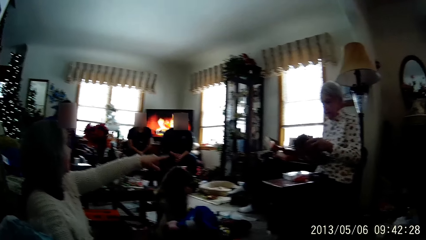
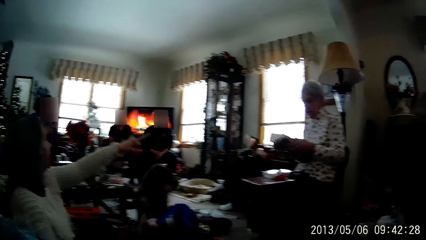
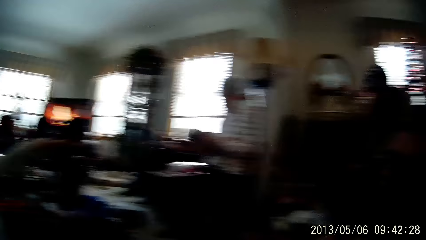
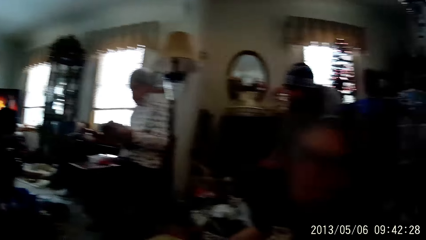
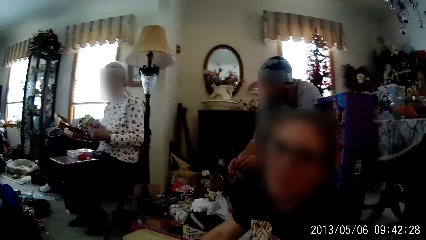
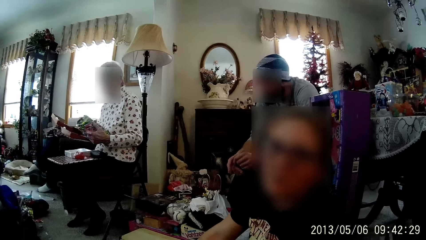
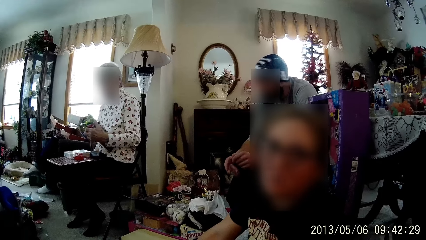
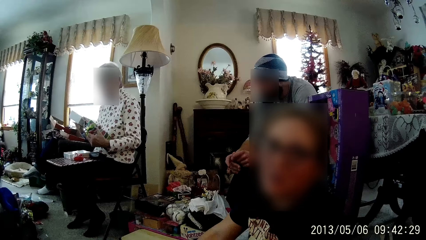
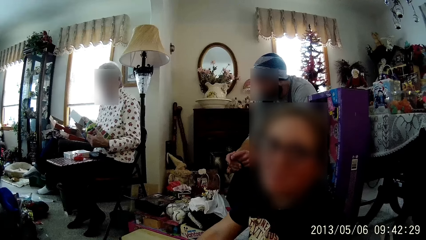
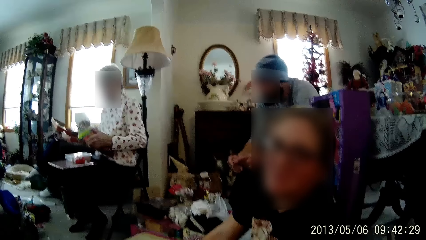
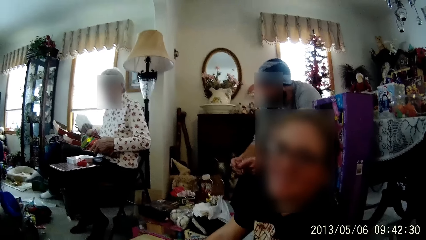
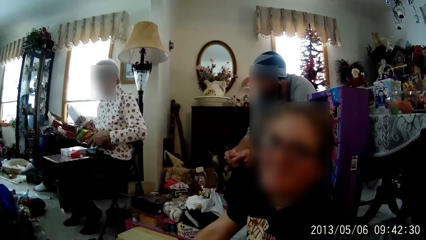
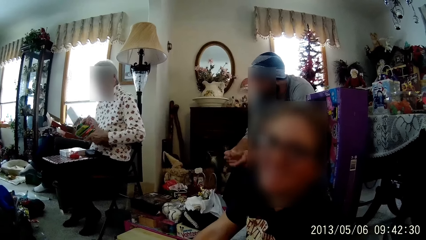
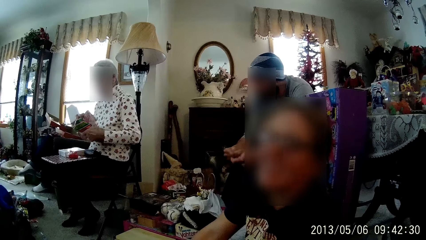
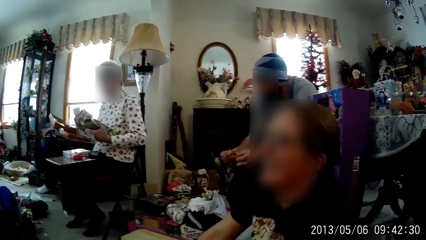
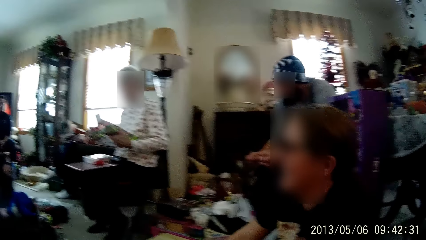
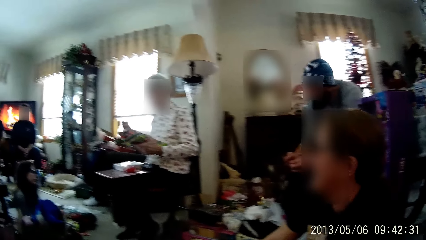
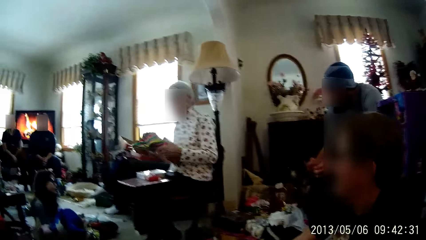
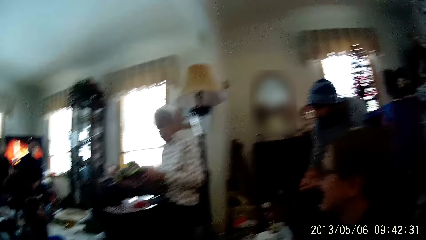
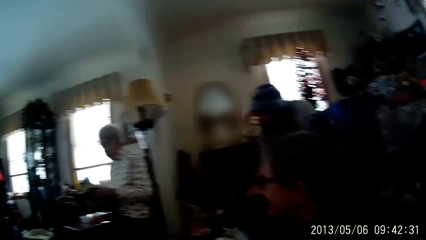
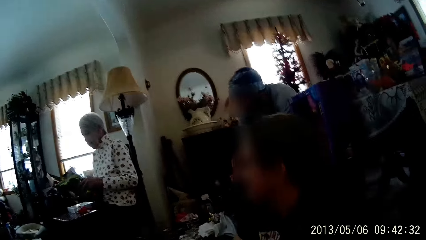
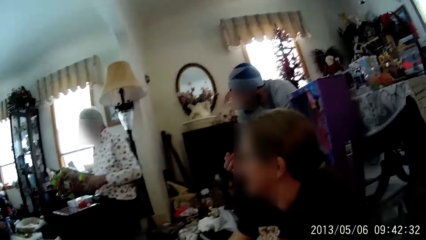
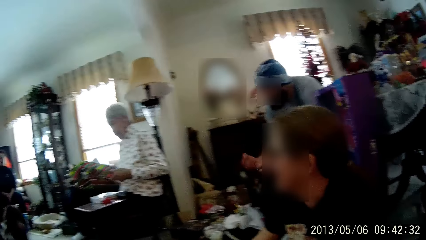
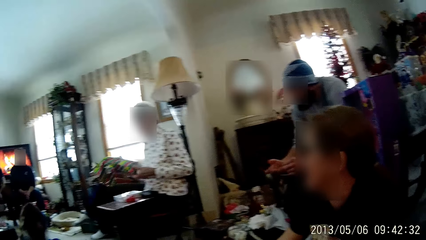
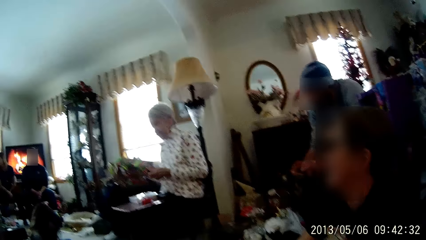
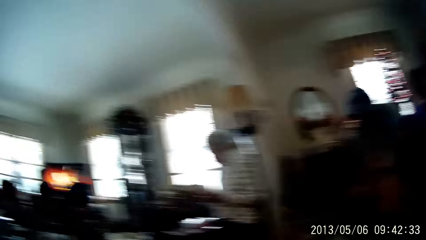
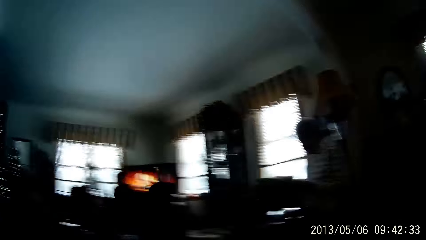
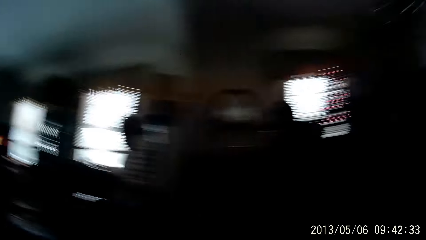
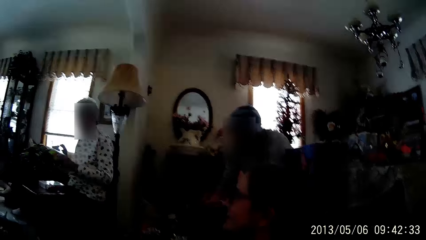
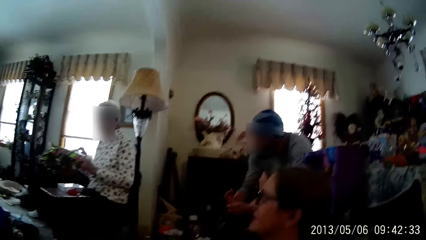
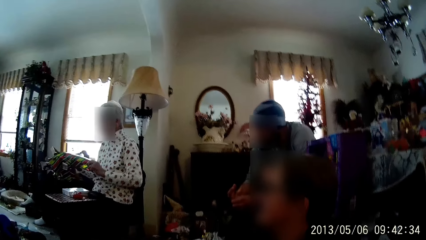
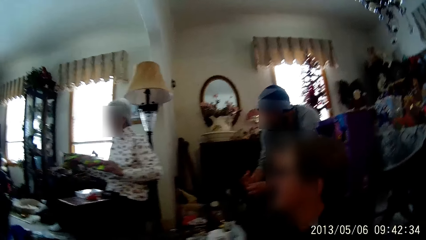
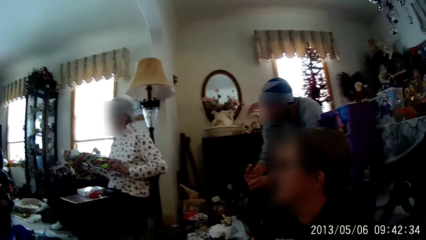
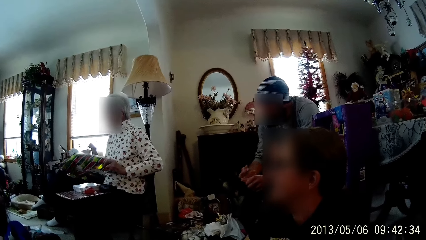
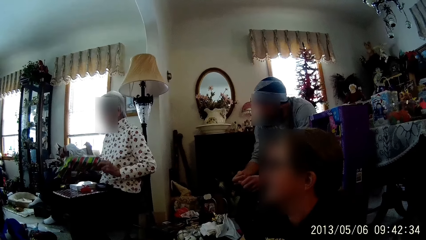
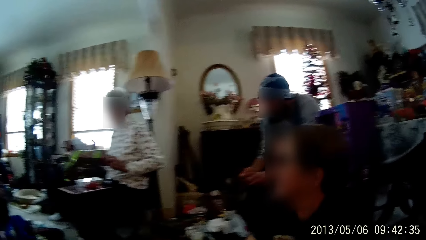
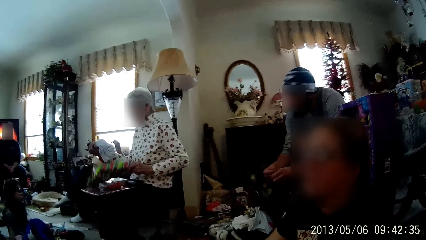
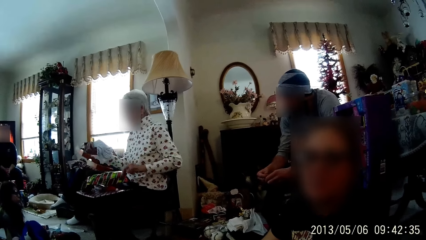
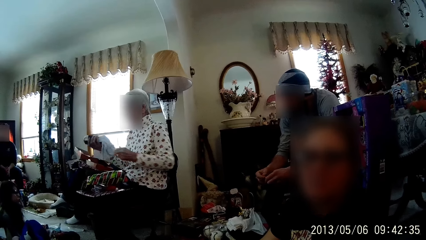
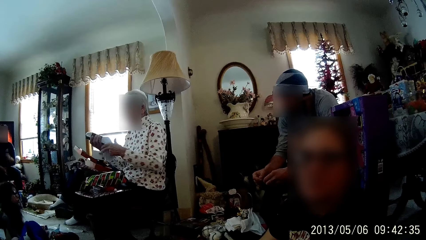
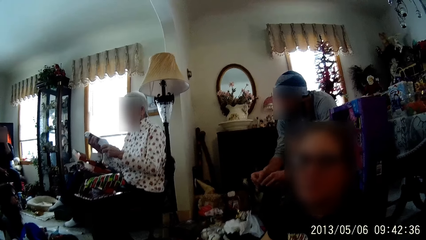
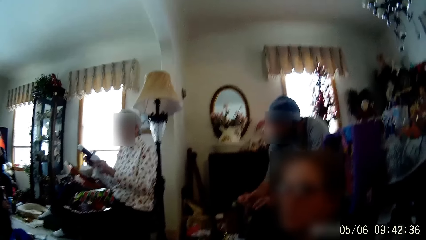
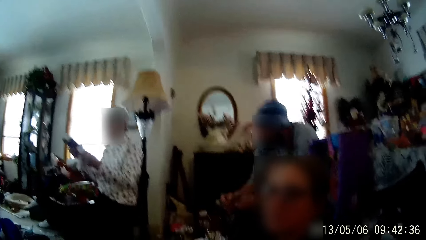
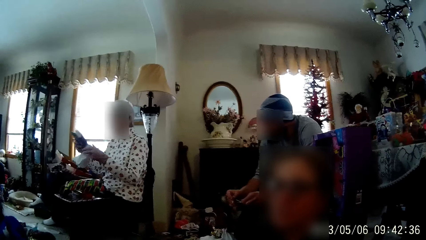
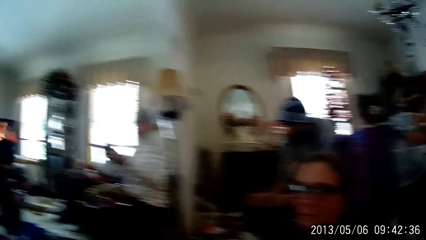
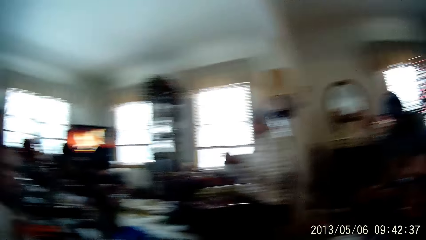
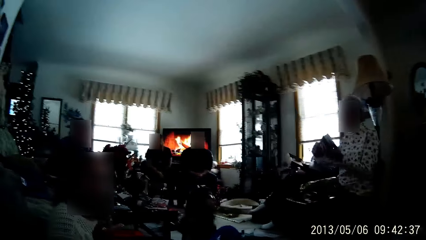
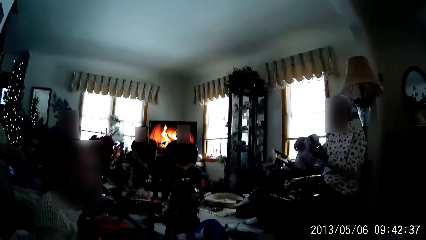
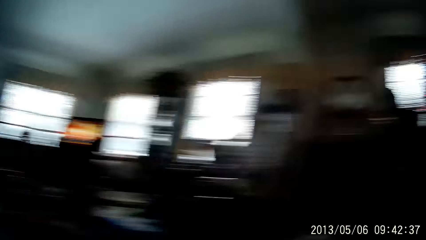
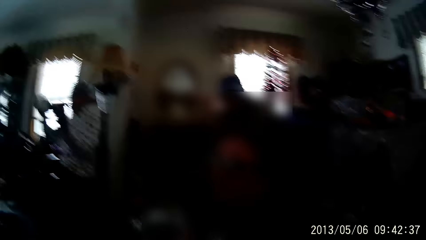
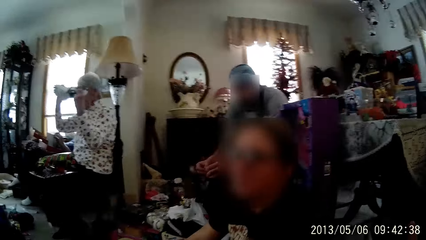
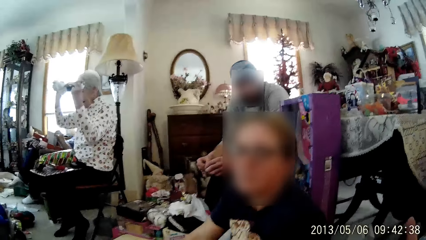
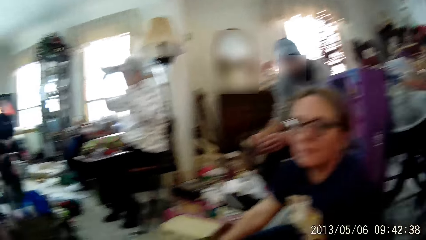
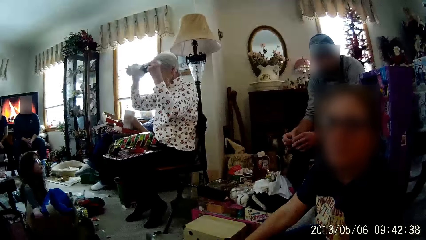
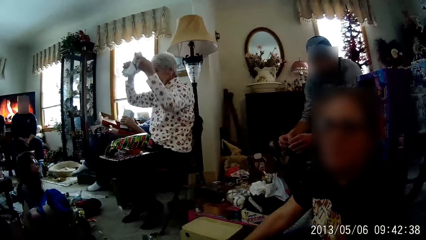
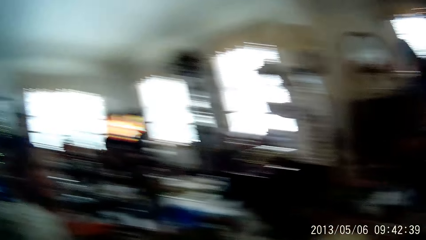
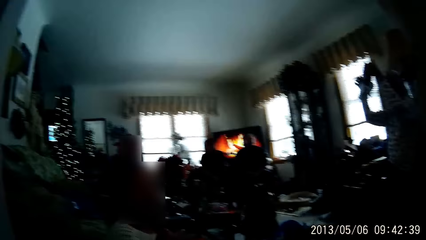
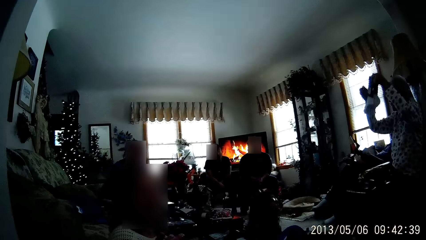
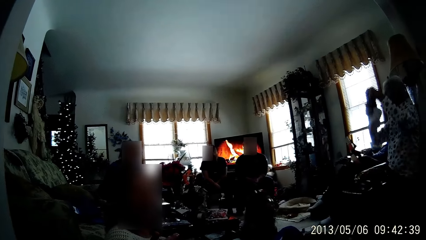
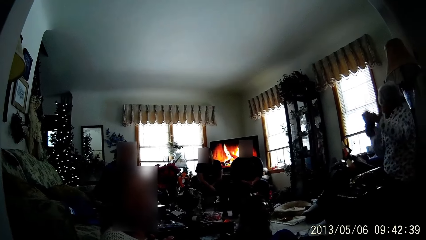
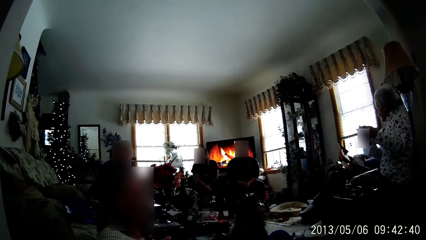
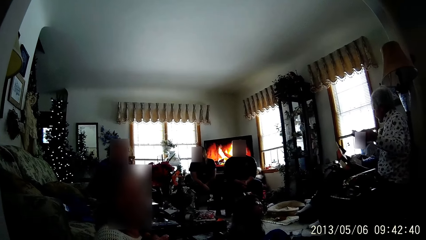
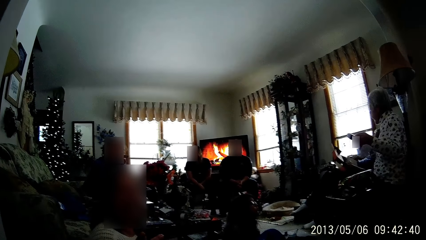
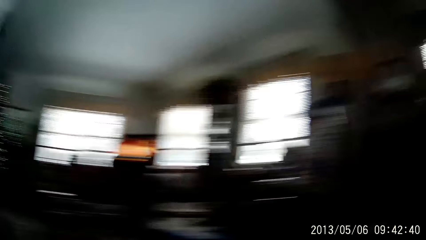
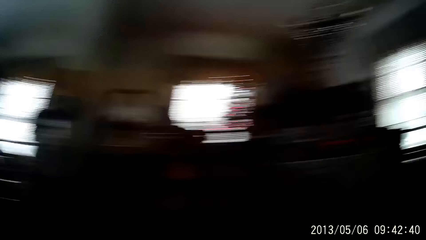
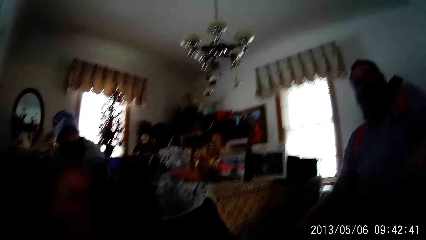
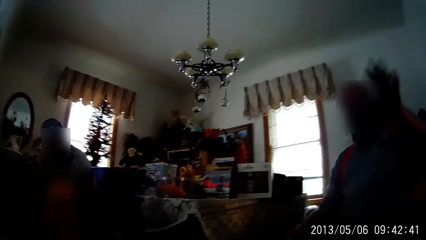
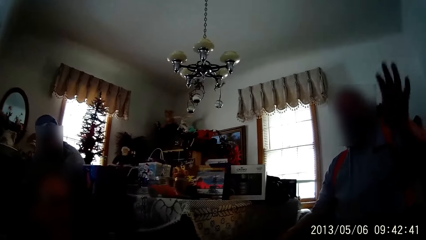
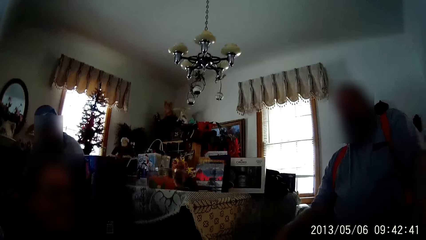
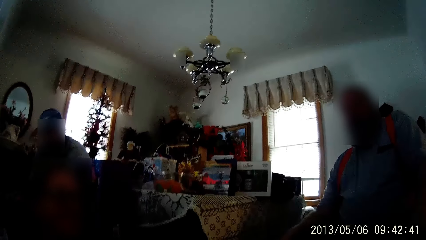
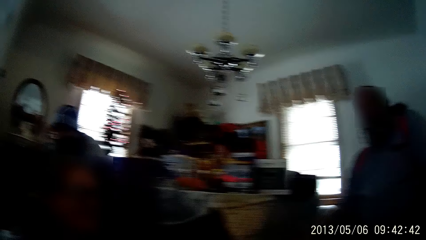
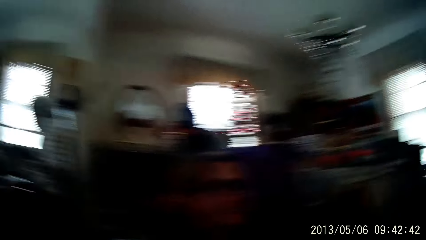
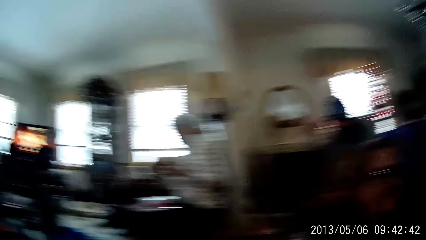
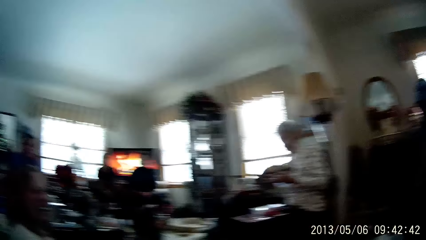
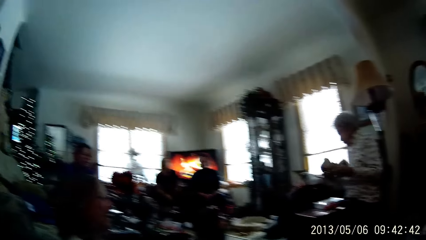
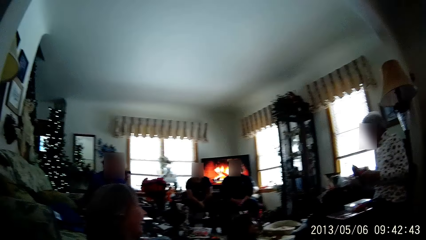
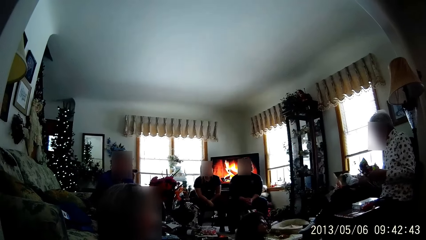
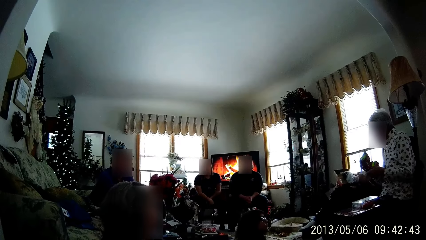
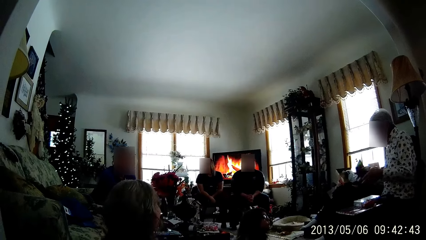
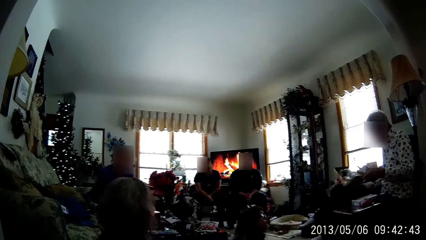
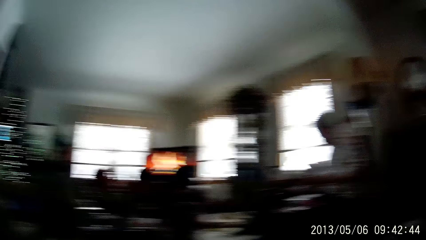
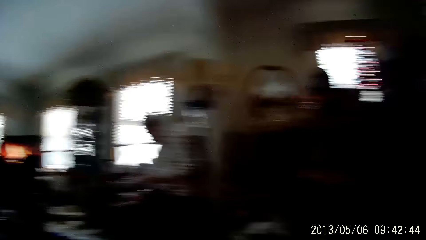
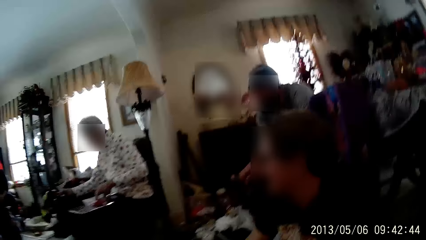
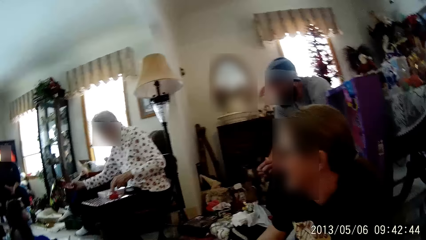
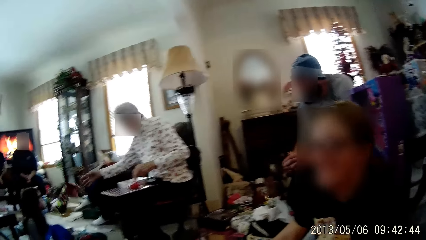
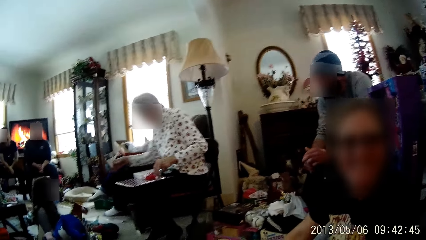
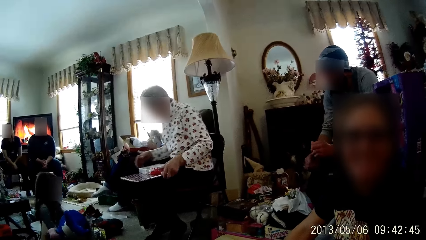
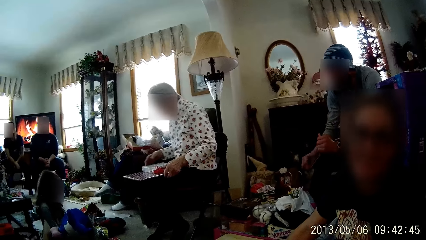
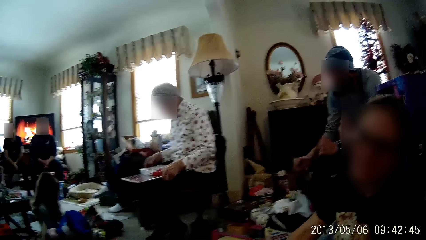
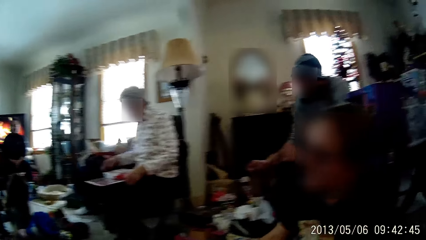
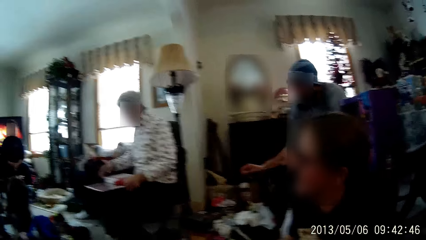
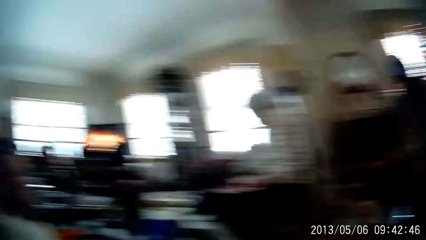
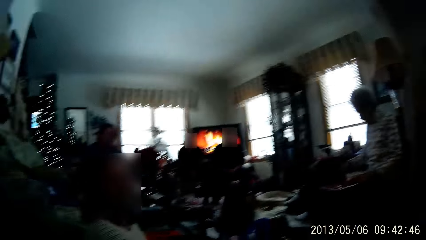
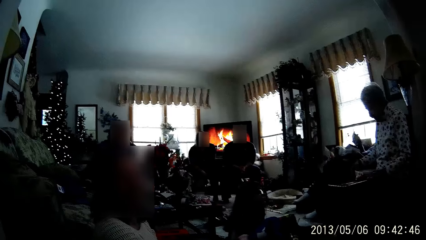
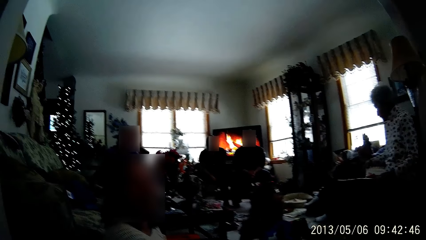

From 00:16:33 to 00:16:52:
The woman unwraps the wrapped gift in her left hand with both hands. A person converses with the camera wearer. The camera wearer looks around in the room. The woman removes a pack of socks from the wrapped gift with her right hand, holds the pack of socks with both hands, and raises the gift in her hands. Another person lifts a phone. A man waves at the camera wearer. The camera wearer looks around in the room. The woman throws the gift wrapper on the floor with her right hand. The first person converses with the camera wearer.
